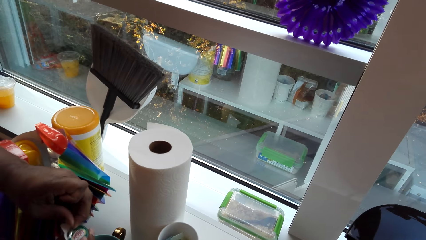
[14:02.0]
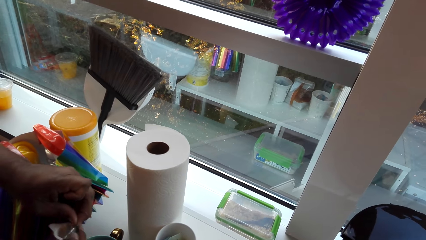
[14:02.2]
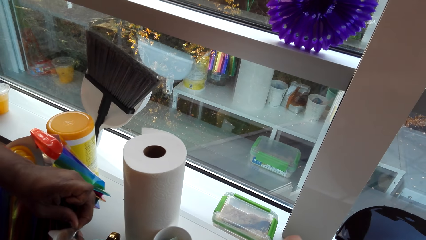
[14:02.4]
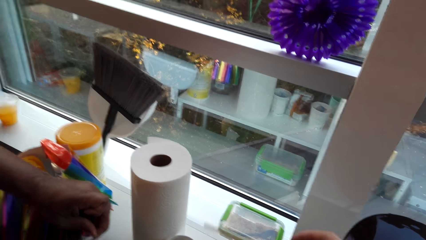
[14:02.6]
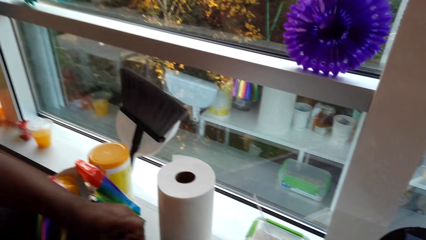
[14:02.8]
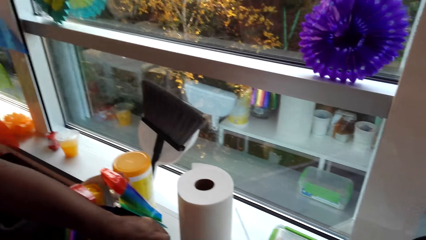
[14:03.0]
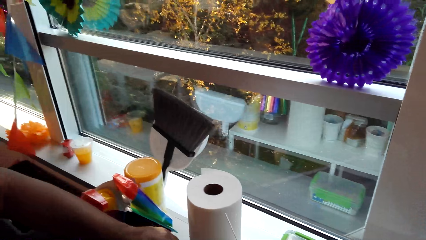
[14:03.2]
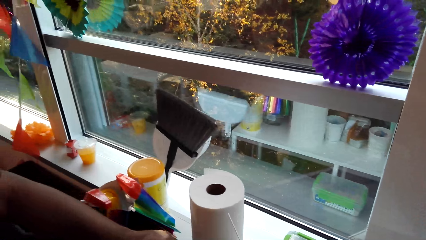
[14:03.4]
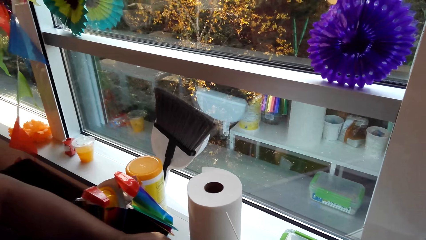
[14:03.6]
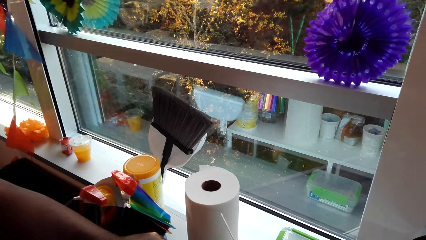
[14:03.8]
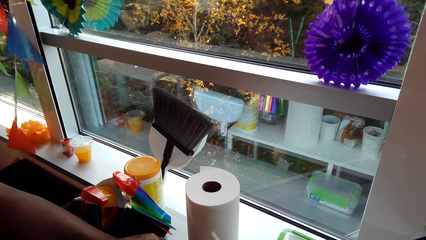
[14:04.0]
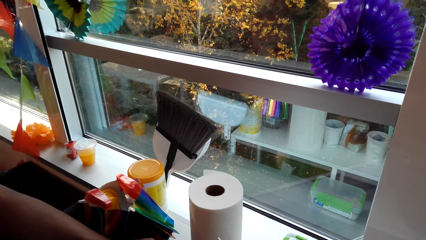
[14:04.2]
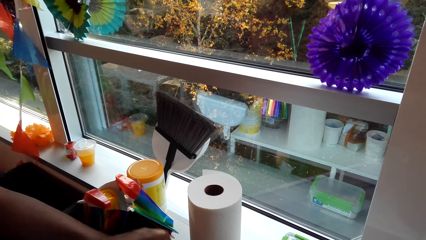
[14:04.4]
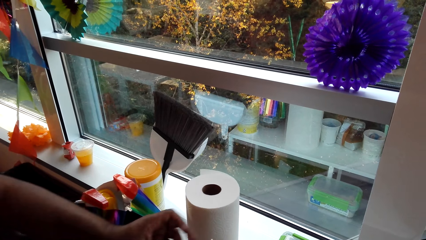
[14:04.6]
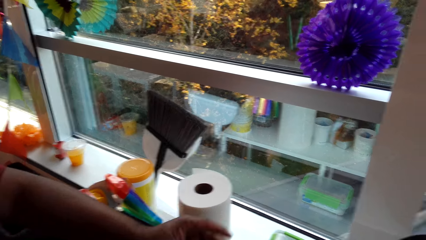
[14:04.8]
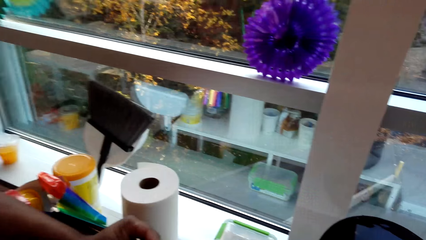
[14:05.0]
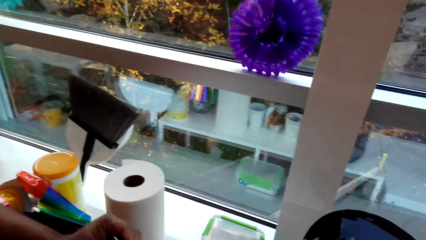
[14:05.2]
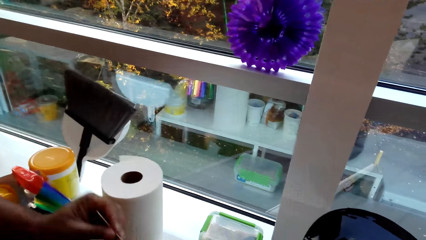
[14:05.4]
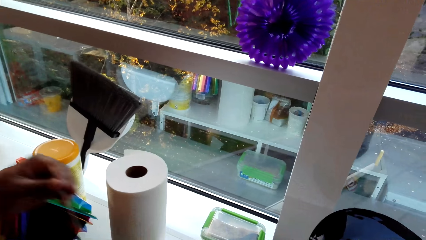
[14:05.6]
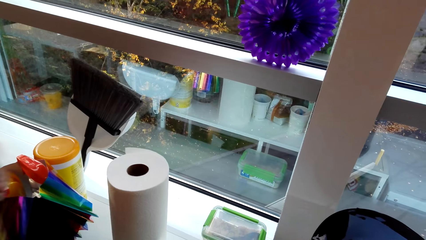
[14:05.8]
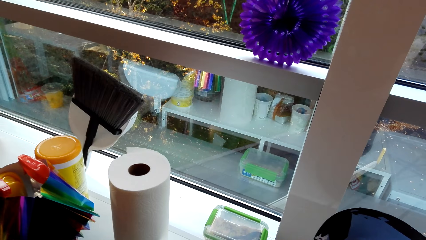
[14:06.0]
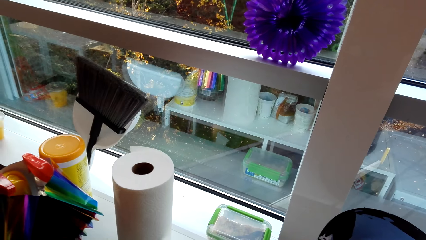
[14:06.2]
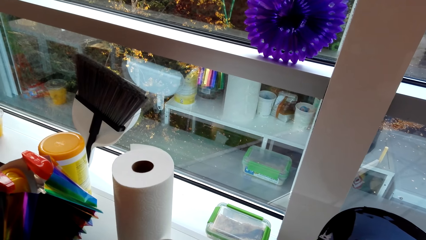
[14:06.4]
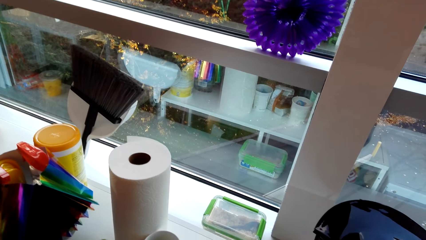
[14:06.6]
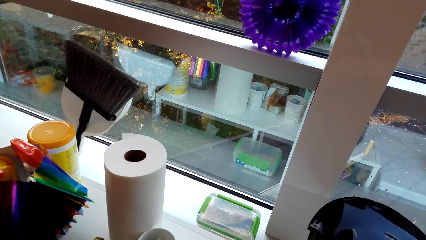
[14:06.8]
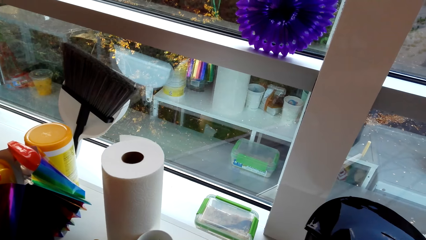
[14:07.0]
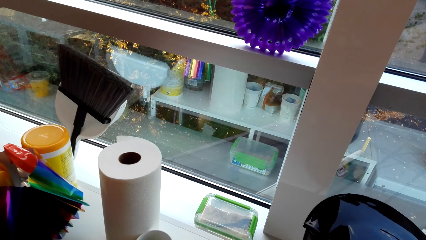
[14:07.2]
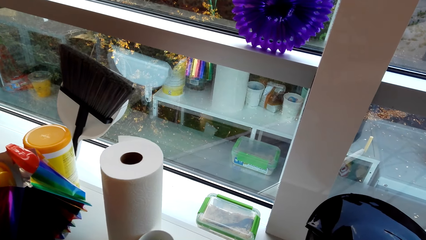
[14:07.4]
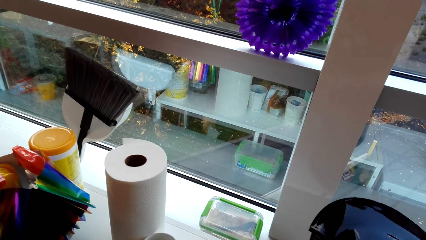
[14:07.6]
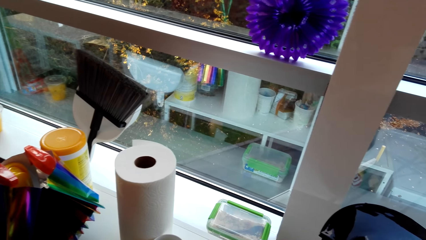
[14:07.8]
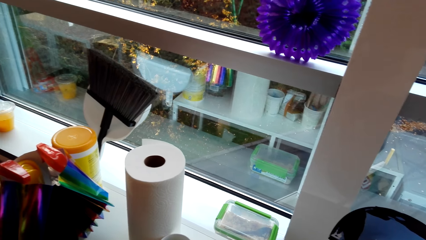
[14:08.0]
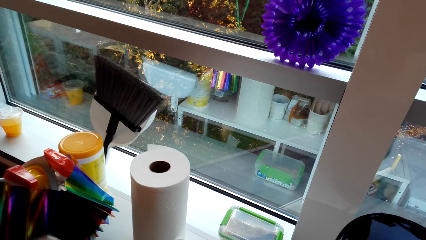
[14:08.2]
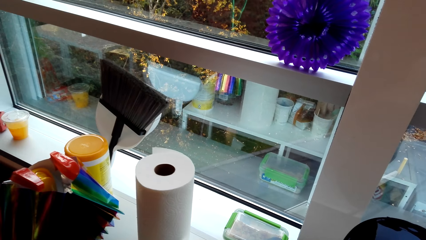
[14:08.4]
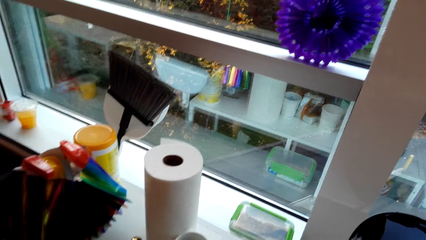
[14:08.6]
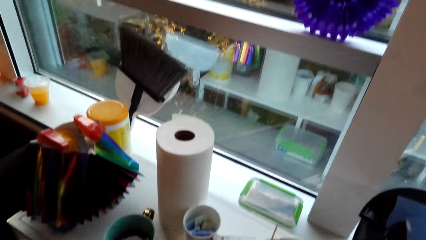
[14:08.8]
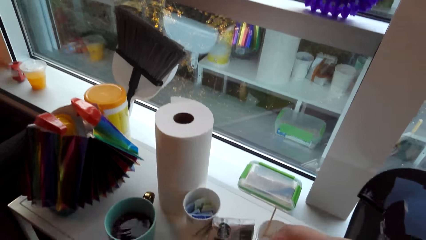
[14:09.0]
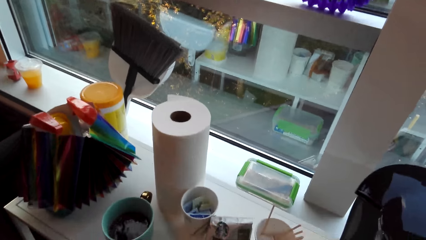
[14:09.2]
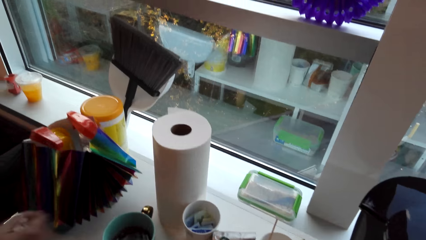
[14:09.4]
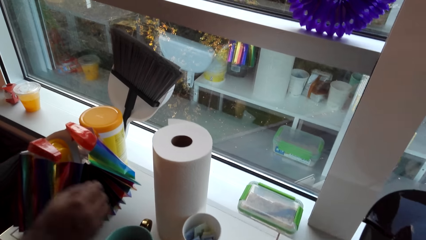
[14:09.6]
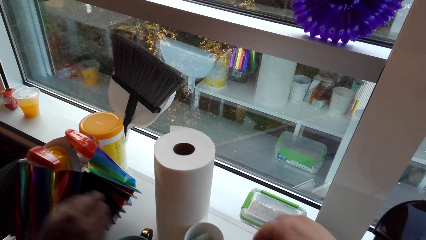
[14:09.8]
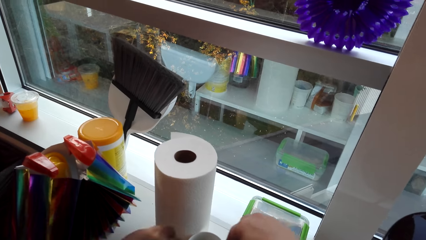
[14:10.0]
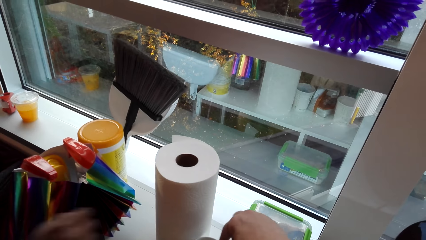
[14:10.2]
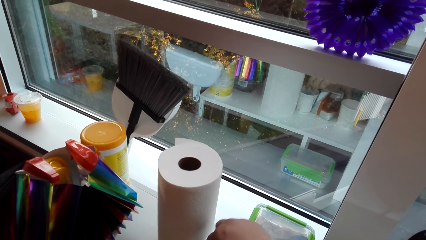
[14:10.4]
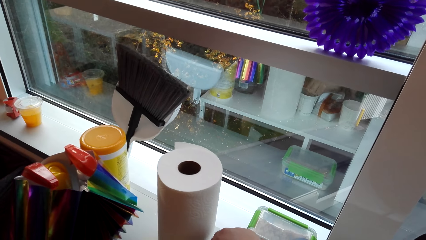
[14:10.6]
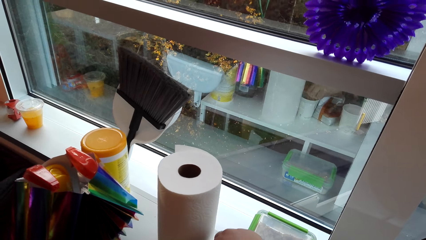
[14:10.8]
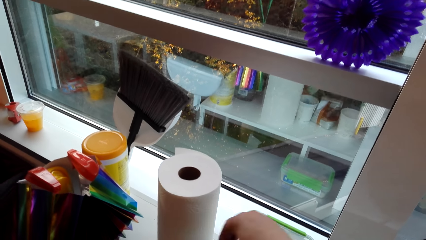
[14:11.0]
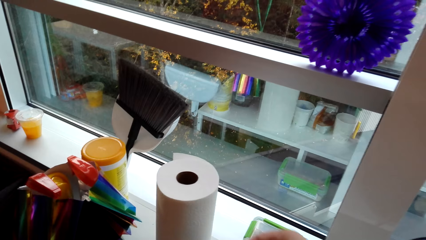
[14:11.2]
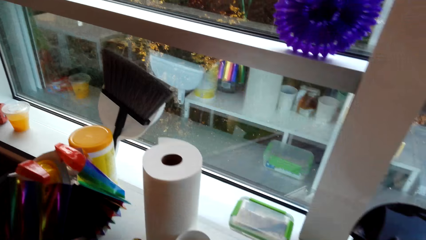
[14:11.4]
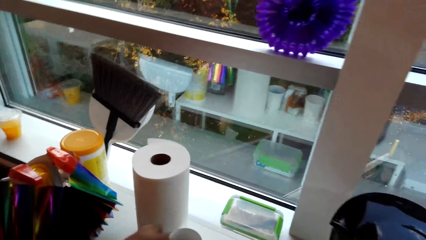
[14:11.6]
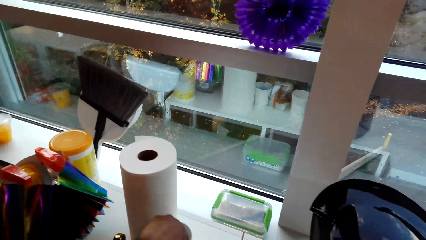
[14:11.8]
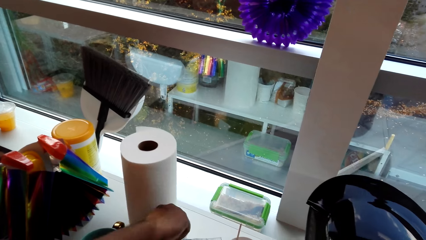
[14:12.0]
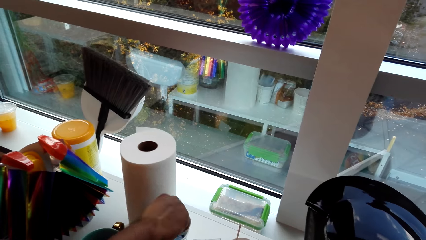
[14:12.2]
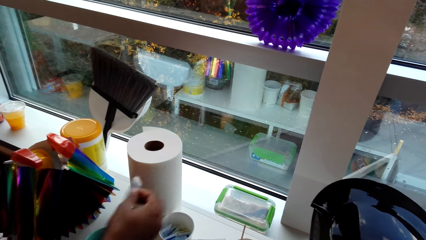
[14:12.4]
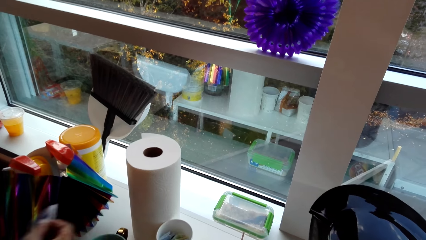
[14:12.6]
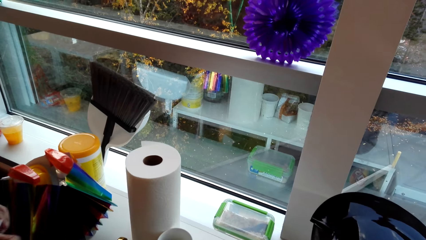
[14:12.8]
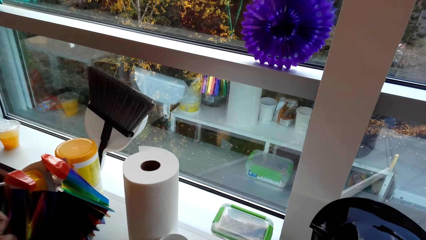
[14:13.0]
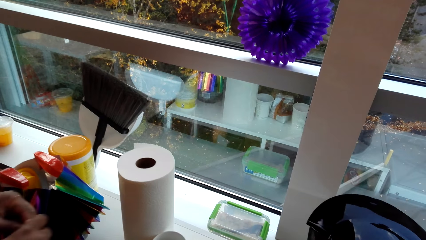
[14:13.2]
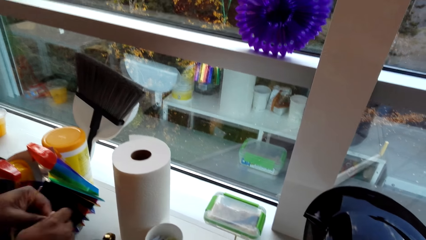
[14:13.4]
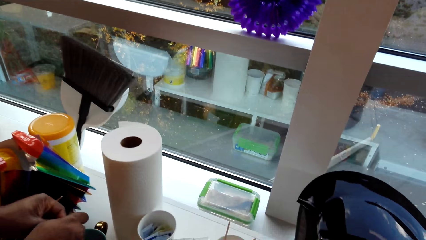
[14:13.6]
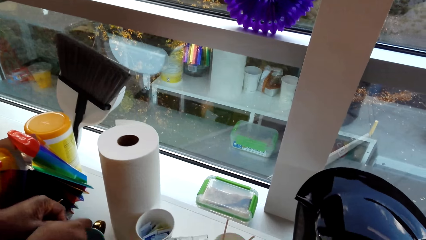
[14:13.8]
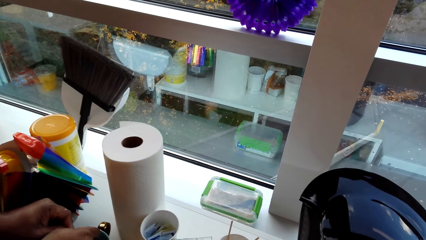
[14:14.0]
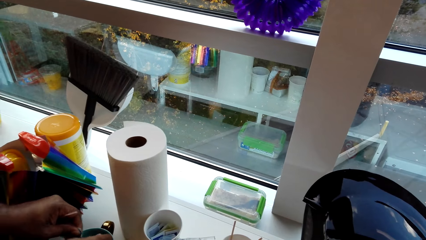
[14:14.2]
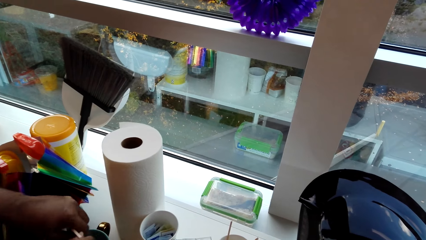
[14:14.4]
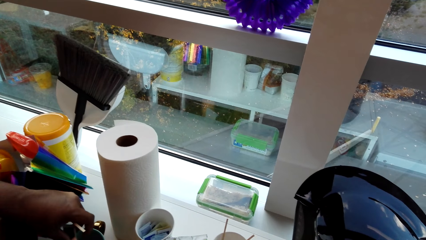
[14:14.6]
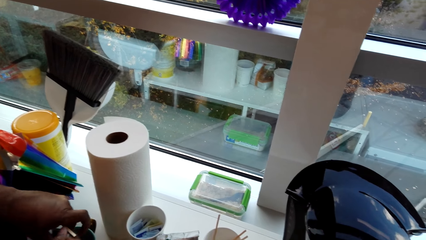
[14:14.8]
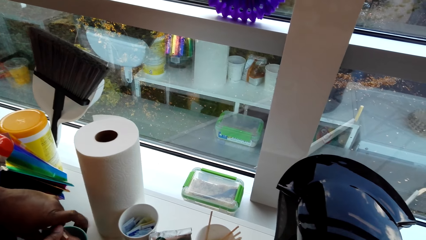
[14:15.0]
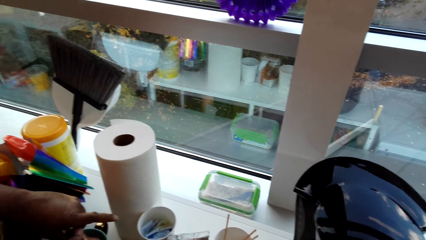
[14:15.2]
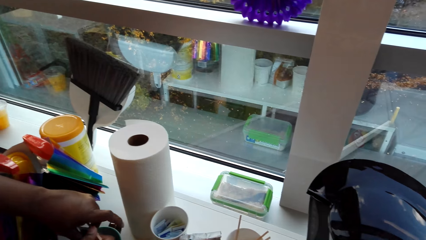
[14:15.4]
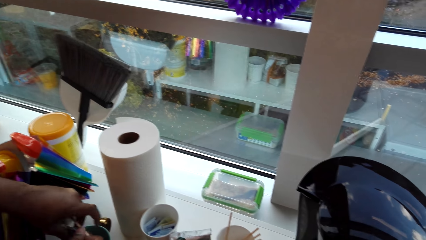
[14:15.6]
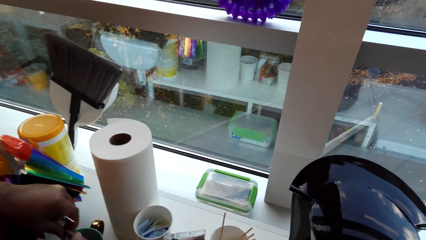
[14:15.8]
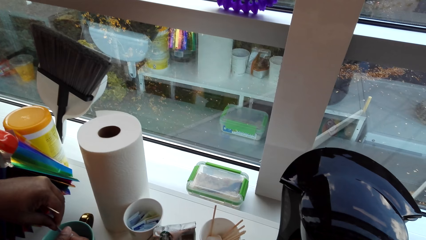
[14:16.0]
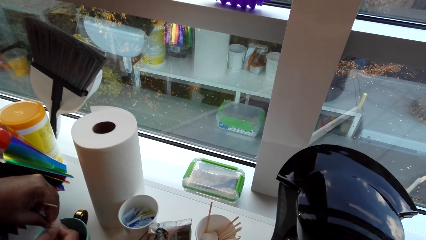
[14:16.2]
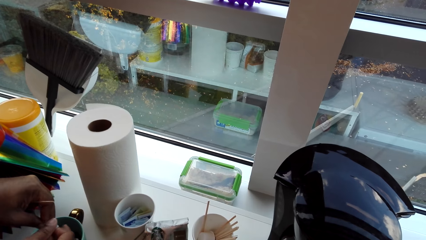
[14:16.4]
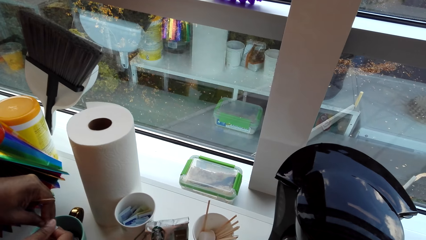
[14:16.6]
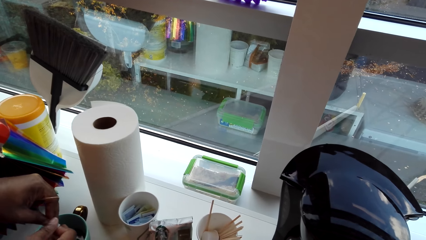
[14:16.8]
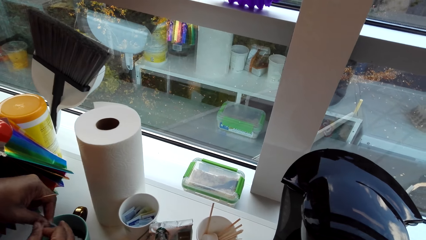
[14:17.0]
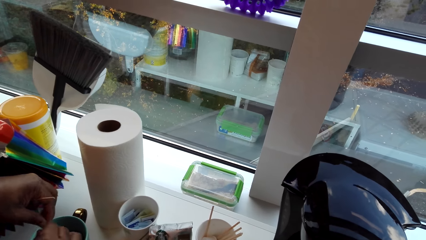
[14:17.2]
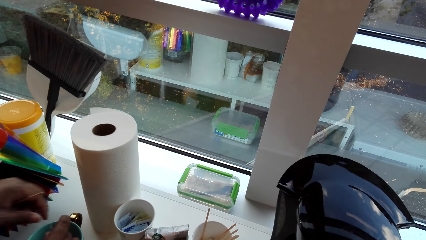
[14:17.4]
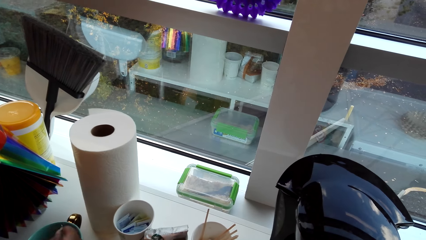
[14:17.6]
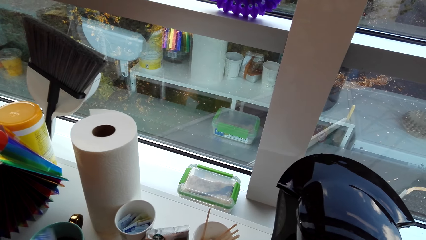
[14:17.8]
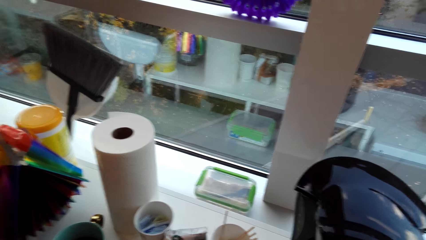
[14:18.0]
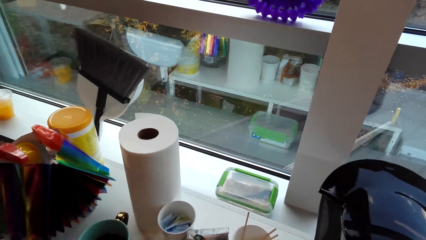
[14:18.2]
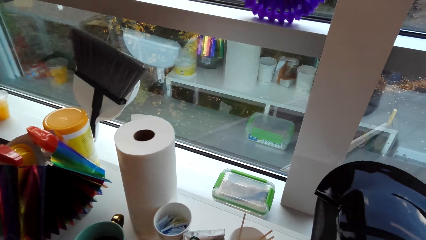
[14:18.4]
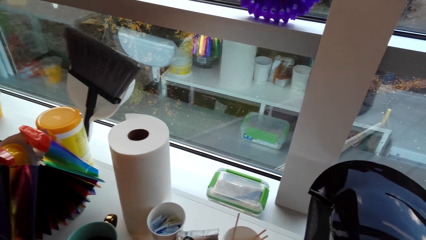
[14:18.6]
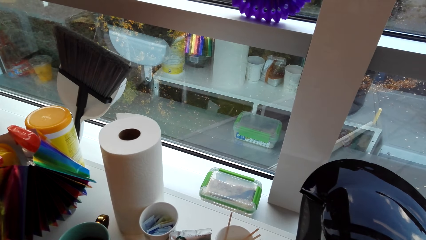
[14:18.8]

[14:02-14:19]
A man opens something. The man picks a stirring stick with his left hand. The camera wearer picks a sachet of sugar. The man picks a sachet of sugar with his left hand. The man puts sugar in the cup of coffee.
